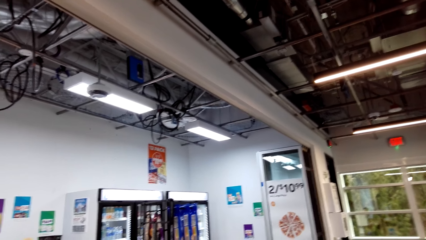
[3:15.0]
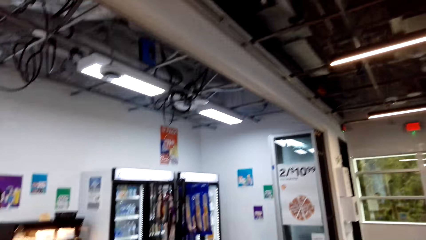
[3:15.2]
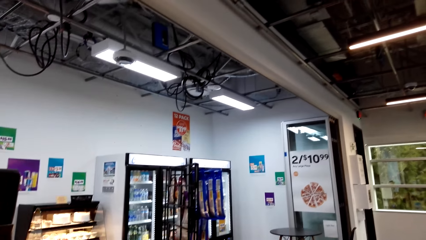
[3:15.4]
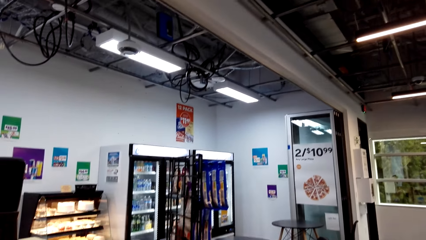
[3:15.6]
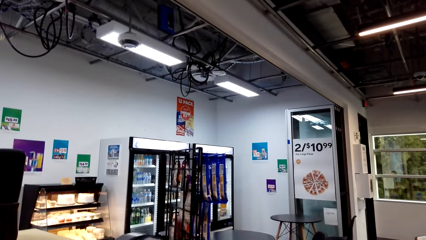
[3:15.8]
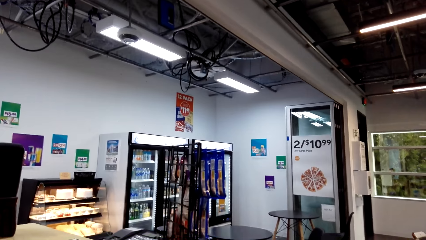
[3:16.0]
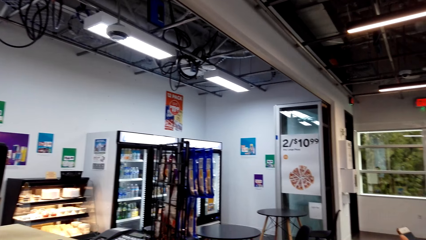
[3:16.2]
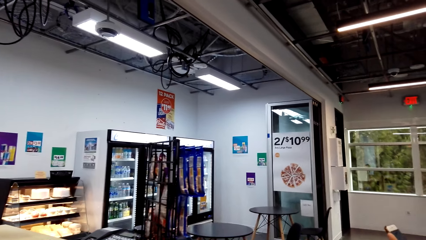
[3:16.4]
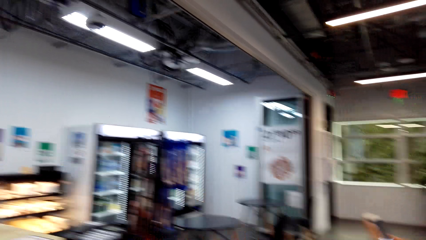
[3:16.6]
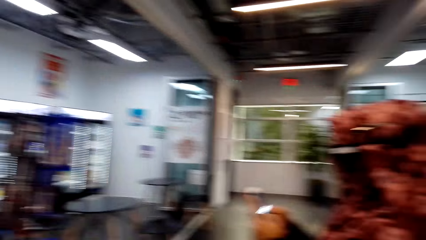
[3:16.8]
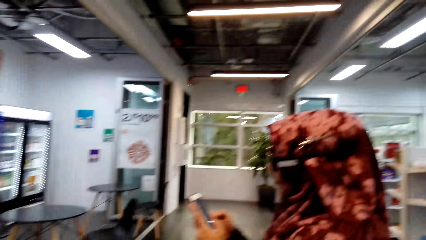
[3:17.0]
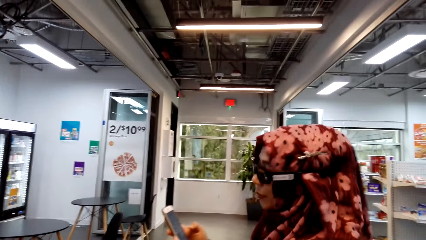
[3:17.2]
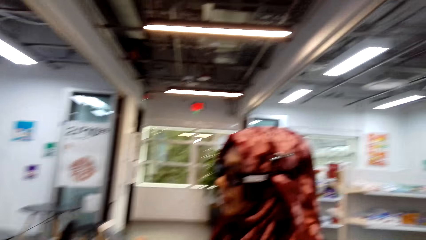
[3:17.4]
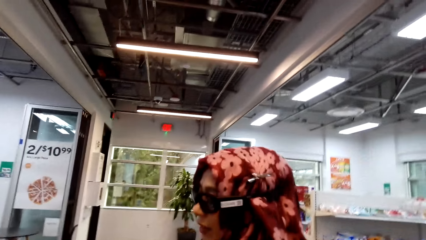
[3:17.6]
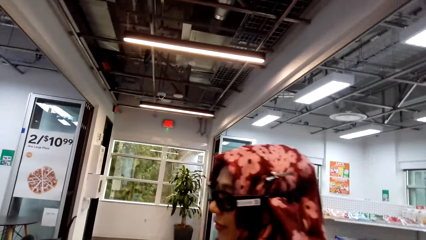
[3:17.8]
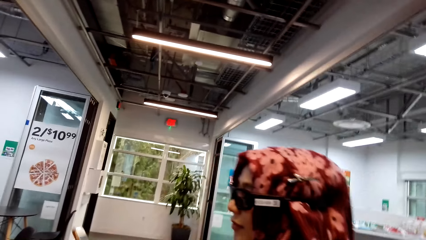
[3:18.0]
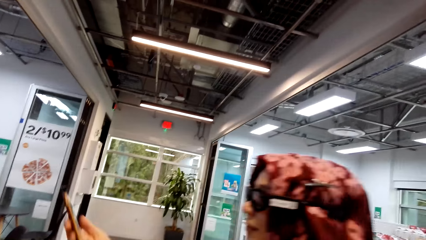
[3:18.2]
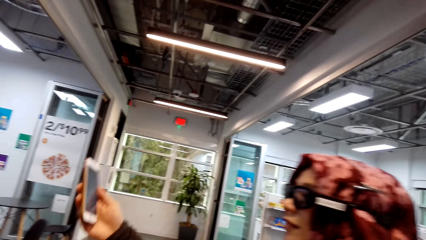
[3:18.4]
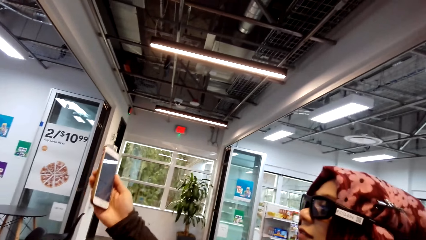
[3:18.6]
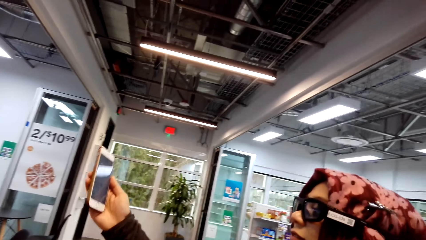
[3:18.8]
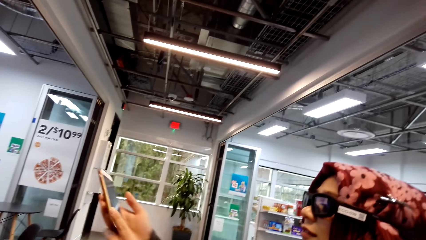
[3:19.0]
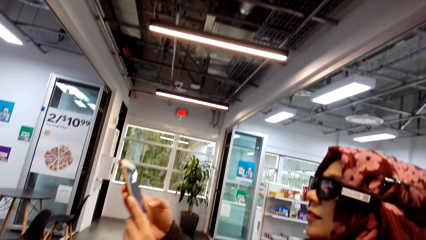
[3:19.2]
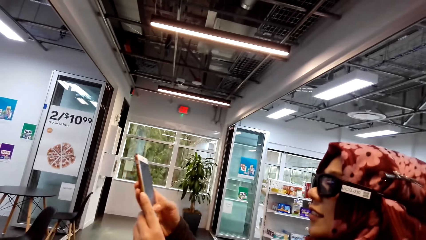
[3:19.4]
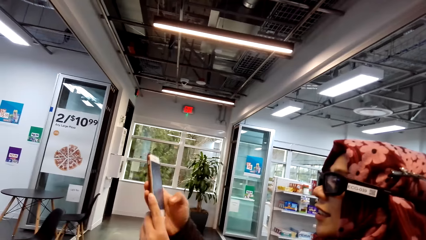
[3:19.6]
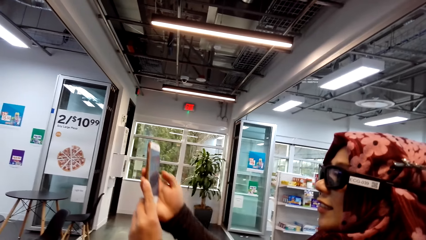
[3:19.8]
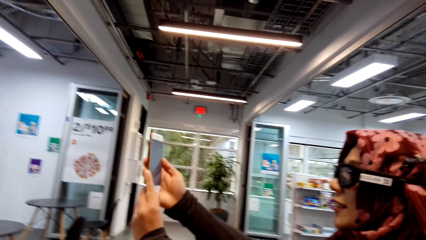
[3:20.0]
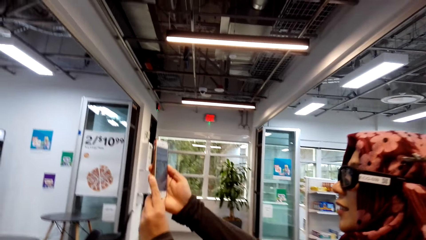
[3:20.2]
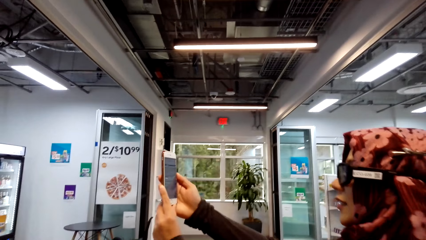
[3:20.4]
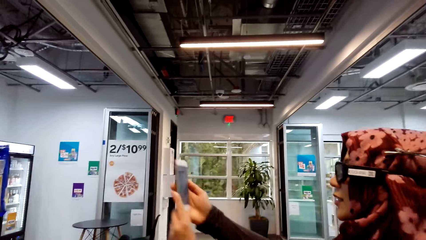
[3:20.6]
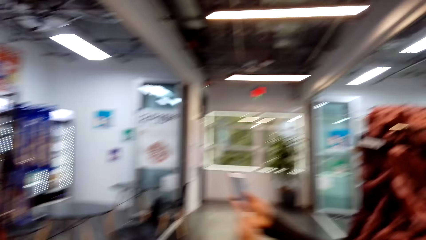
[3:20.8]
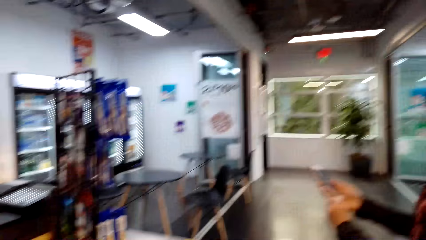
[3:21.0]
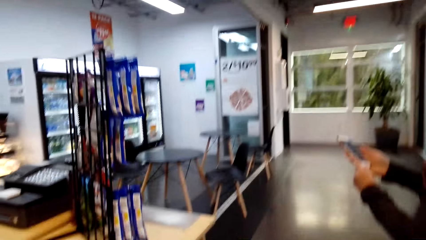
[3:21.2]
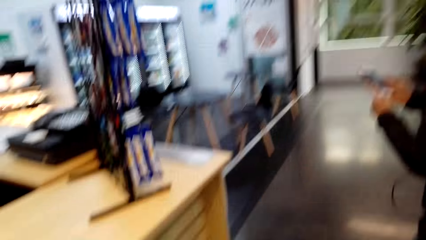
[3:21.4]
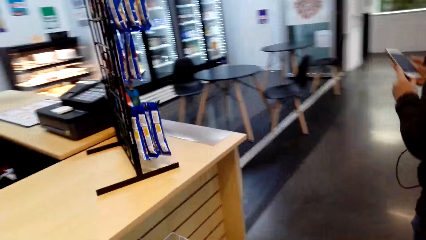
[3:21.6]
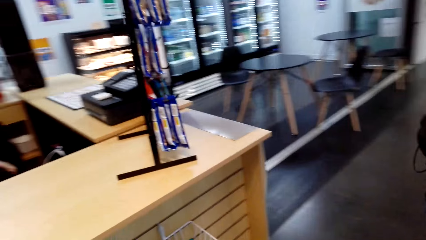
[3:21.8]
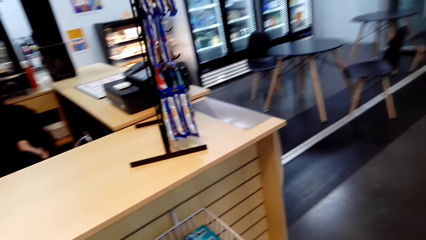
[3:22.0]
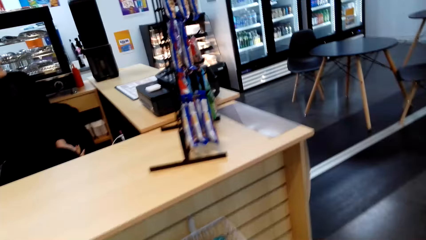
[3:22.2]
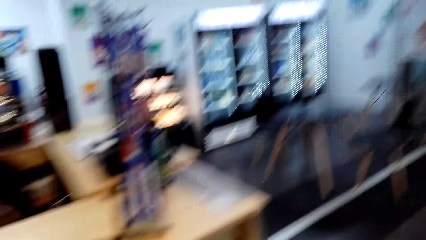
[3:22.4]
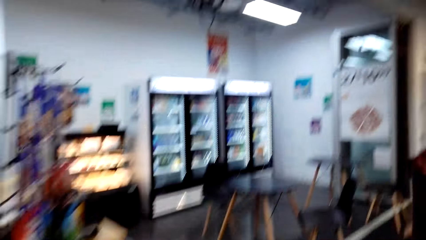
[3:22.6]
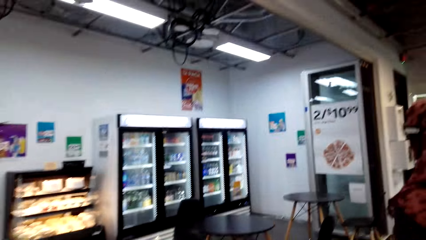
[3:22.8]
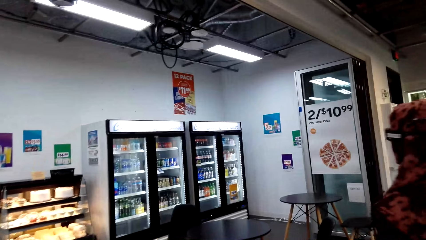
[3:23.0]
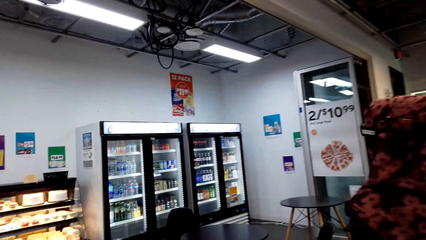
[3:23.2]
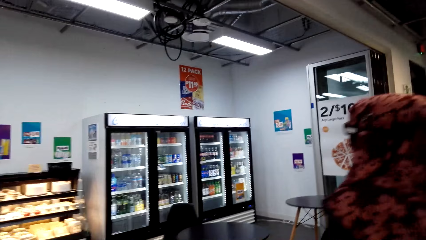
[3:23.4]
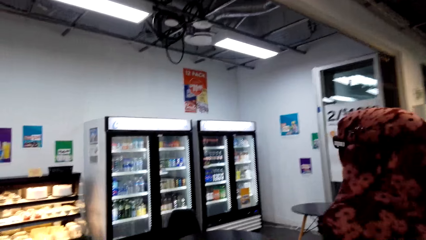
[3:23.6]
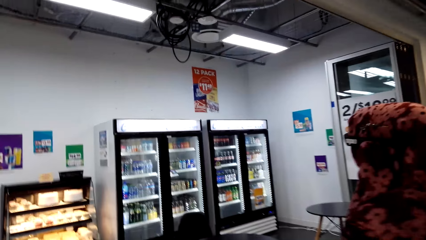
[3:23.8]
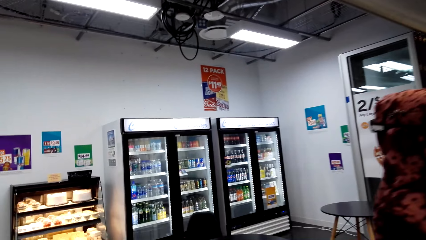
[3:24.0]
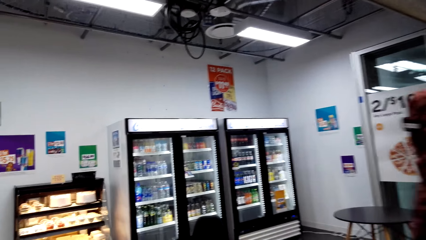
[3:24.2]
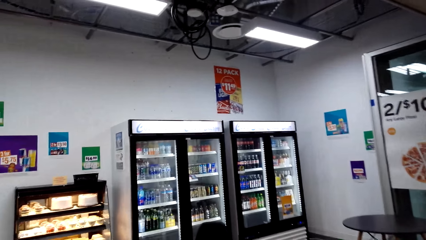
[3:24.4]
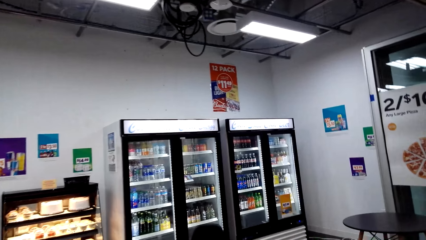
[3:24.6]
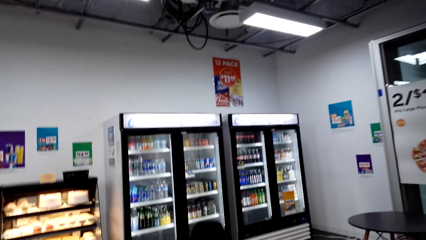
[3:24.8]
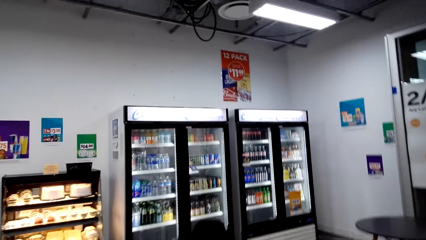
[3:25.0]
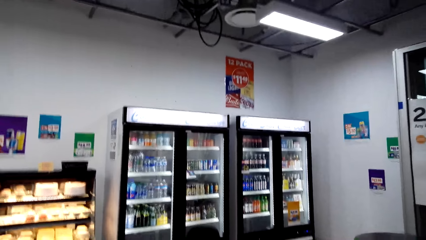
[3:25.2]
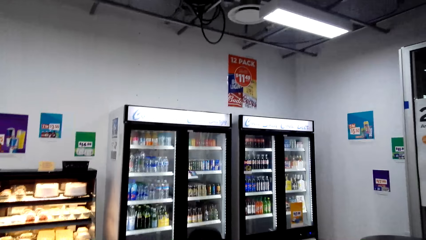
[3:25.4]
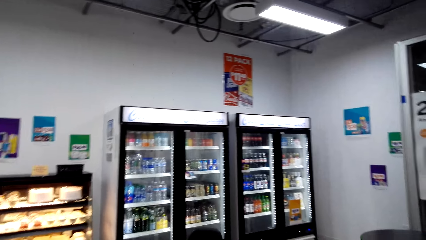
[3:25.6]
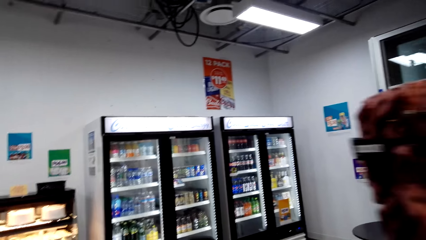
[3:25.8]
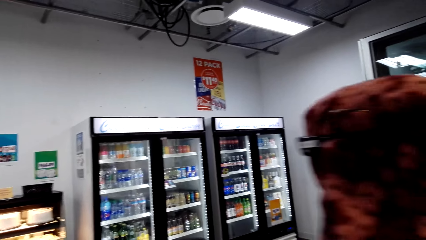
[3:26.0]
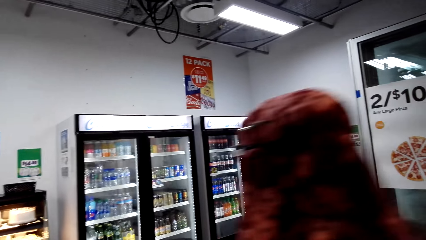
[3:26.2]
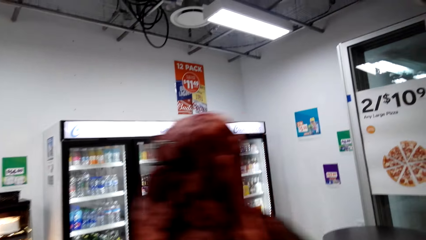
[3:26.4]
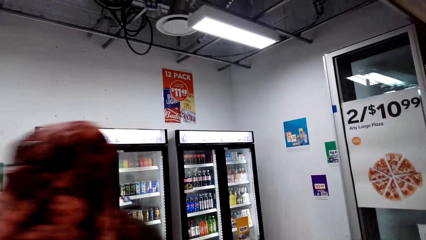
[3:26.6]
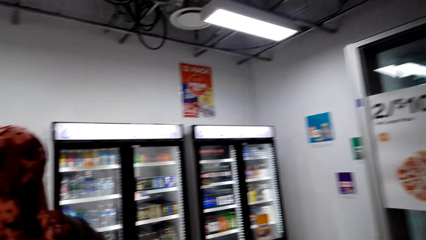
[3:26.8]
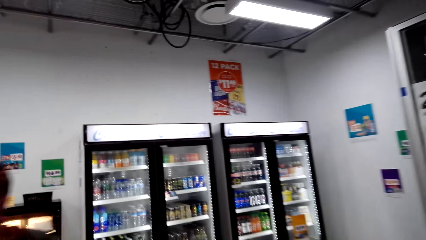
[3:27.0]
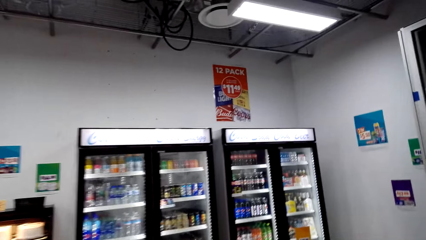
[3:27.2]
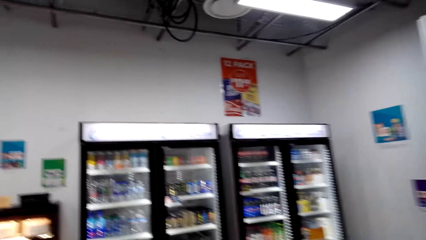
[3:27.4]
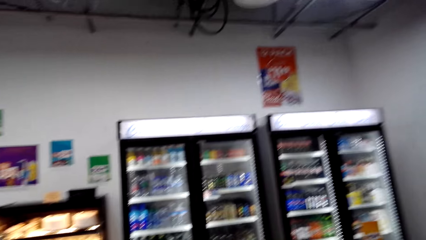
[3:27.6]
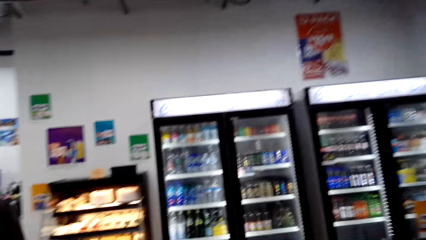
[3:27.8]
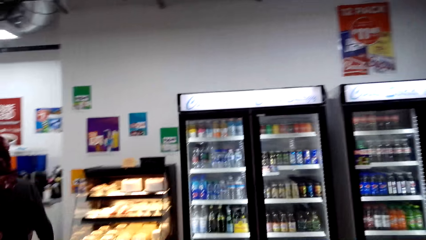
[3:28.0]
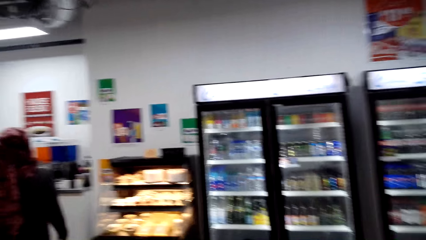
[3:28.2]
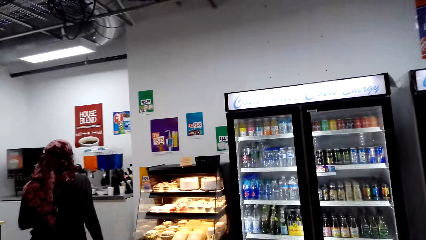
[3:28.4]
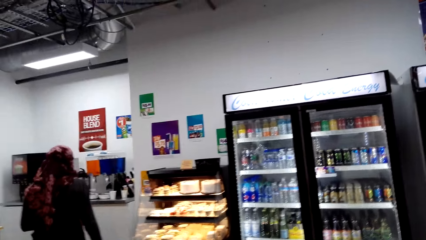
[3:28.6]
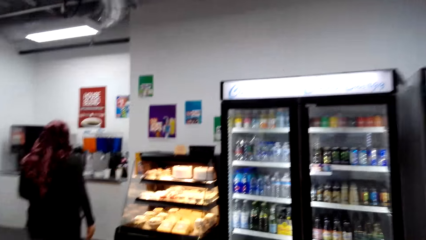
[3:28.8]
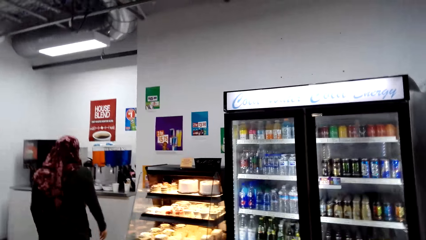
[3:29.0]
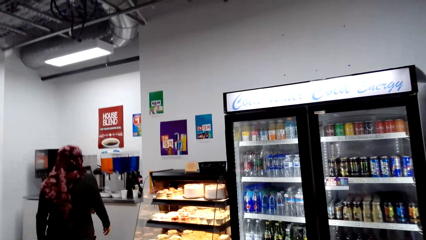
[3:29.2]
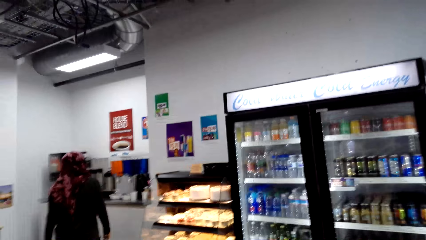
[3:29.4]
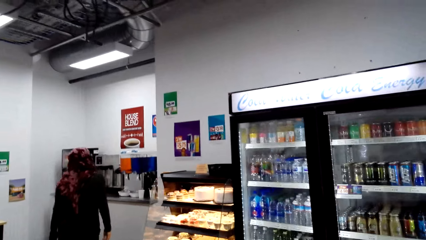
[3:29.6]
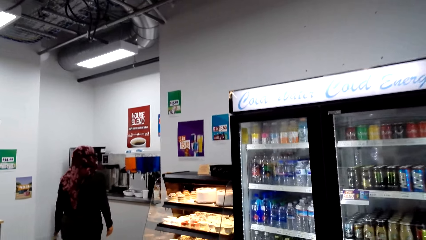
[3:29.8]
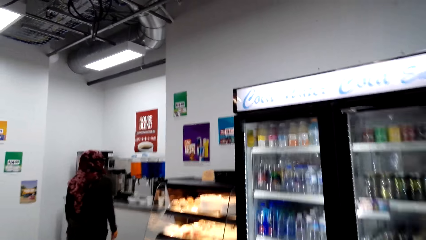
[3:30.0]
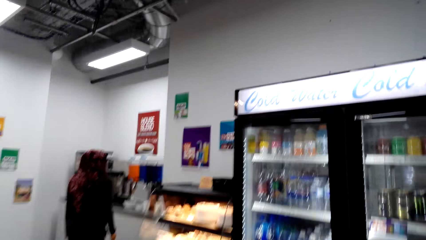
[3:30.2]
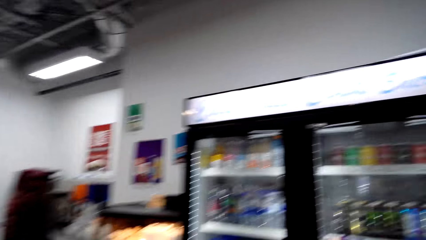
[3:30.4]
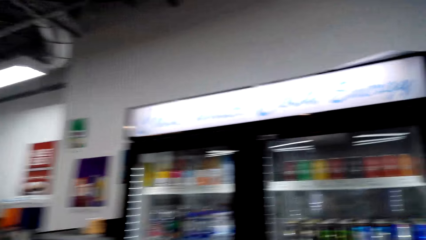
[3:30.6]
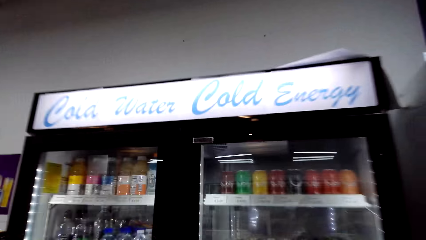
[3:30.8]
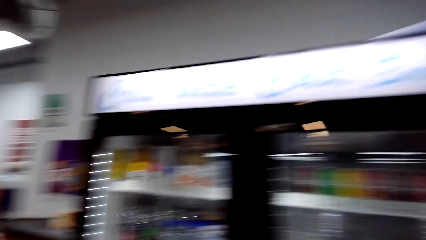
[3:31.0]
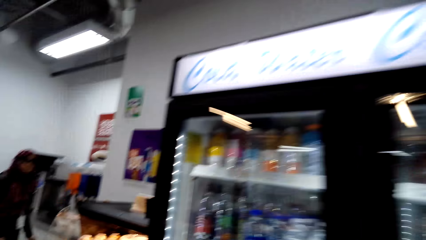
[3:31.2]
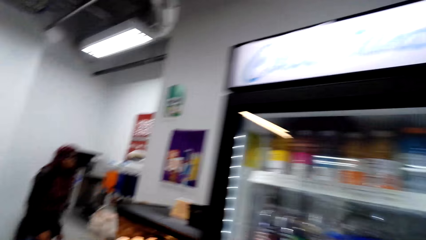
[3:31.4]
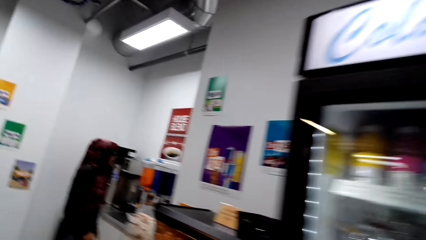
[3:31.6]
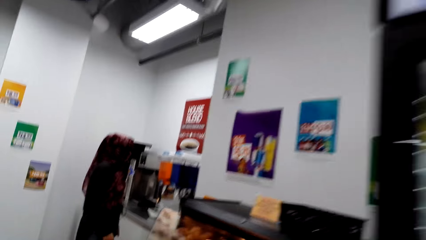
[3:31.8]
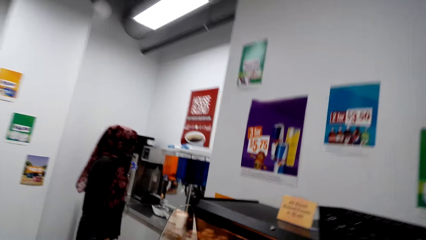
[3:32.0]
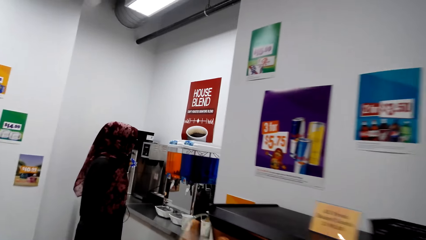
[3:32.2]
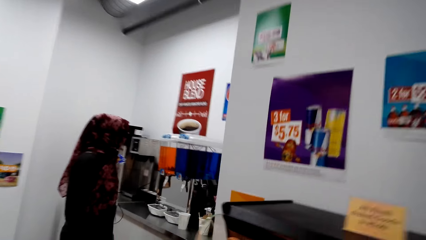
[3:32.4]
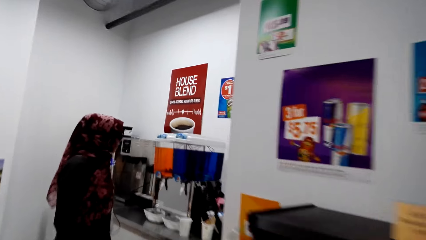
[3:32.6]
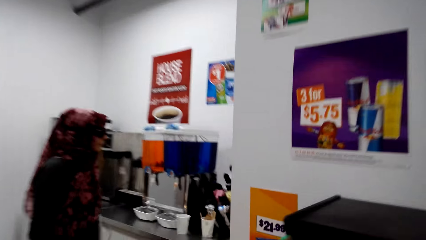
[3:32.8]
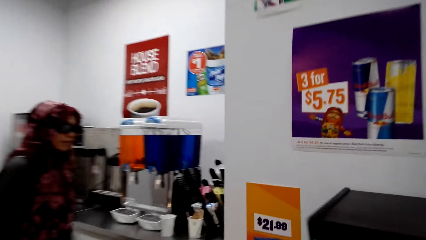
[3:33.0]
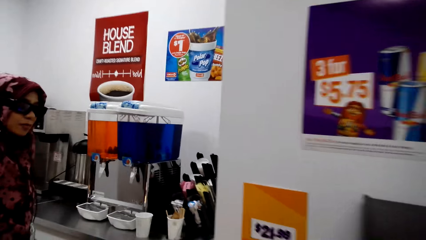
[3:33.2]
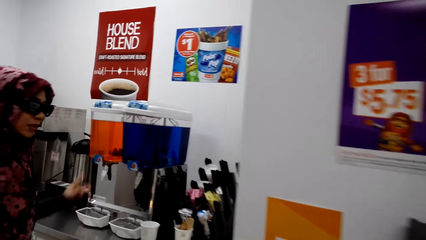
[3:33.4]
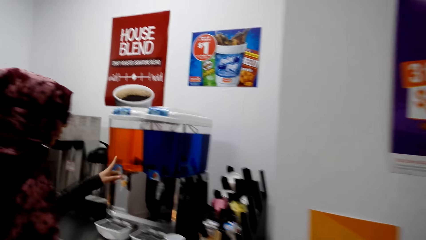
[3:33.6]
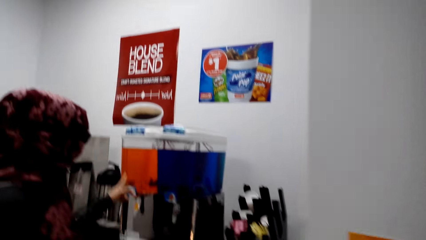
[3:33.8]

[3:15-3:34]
The camera wearer looks at a woman's phone. The woman stares at her cellphone. The woman walks towards the fridge and converses with the camera wearer. The camera wearer walks around the supermarket.
